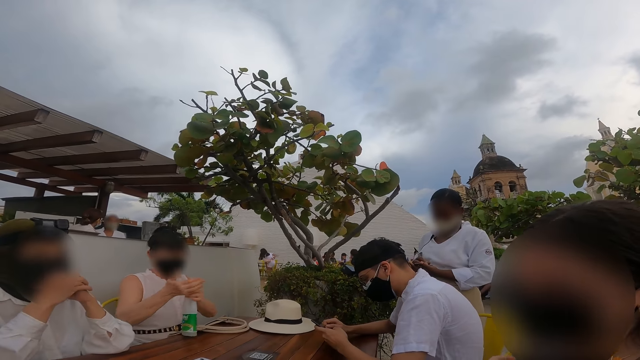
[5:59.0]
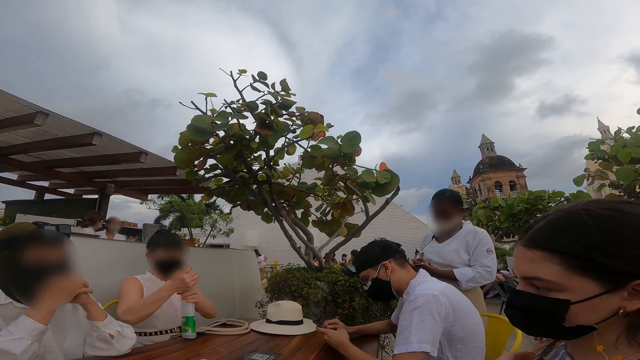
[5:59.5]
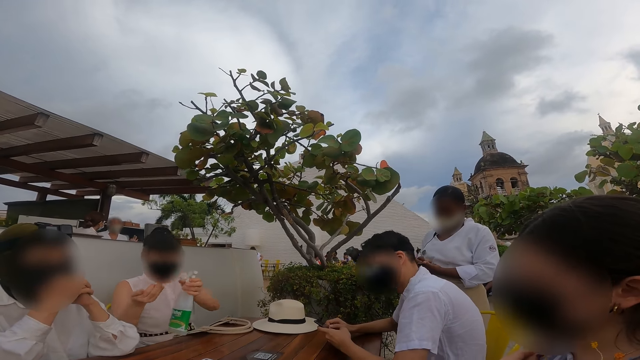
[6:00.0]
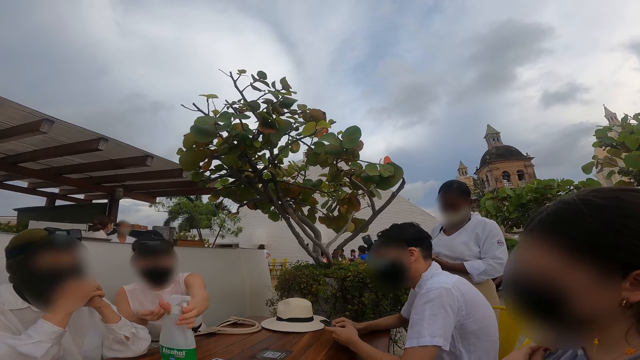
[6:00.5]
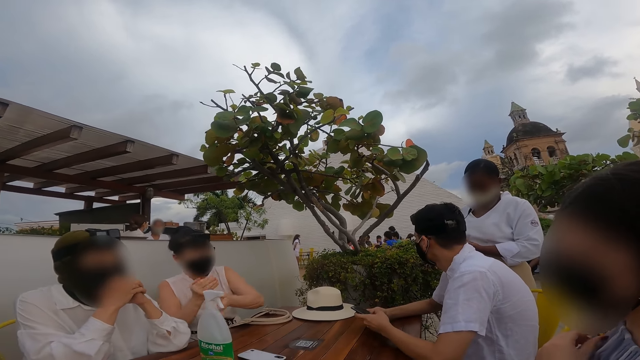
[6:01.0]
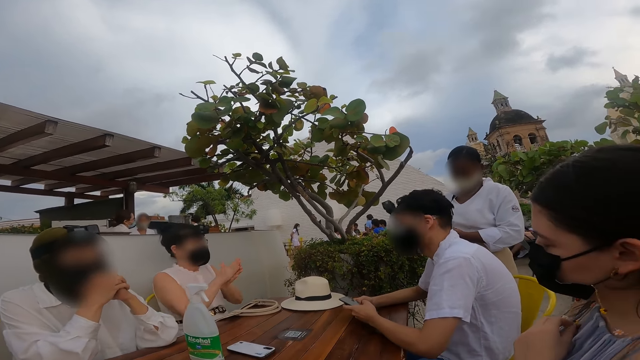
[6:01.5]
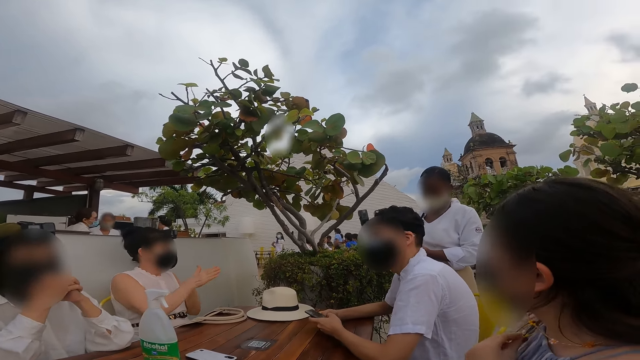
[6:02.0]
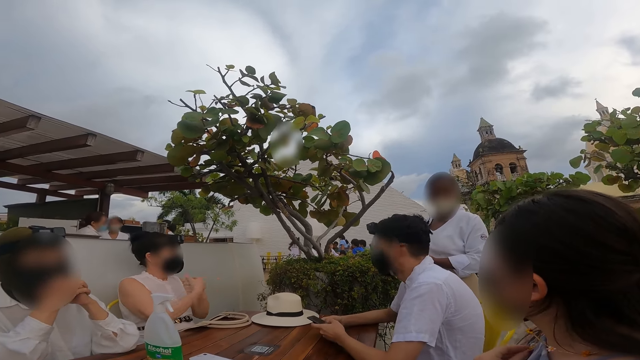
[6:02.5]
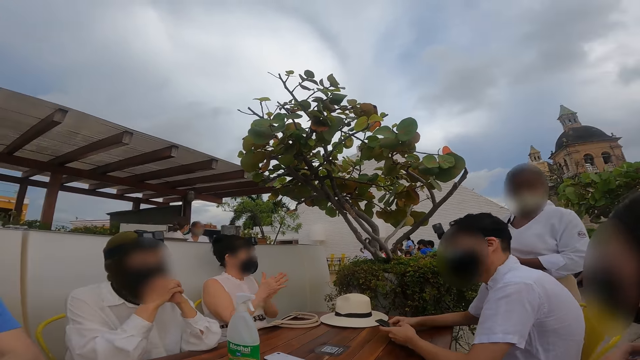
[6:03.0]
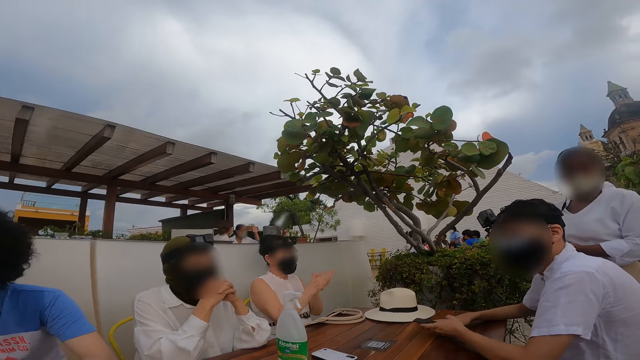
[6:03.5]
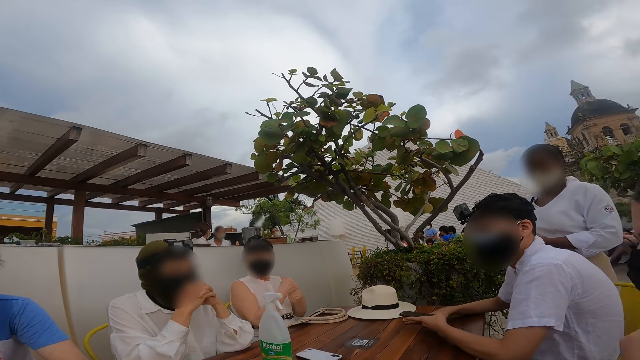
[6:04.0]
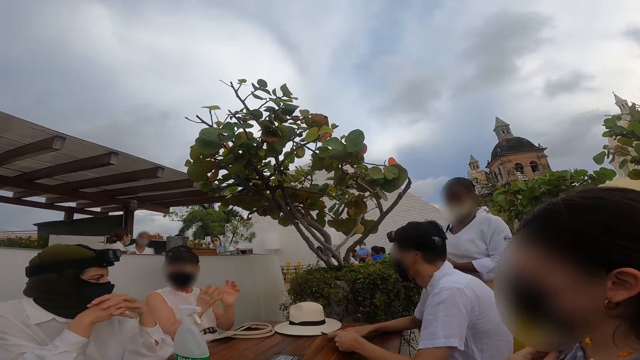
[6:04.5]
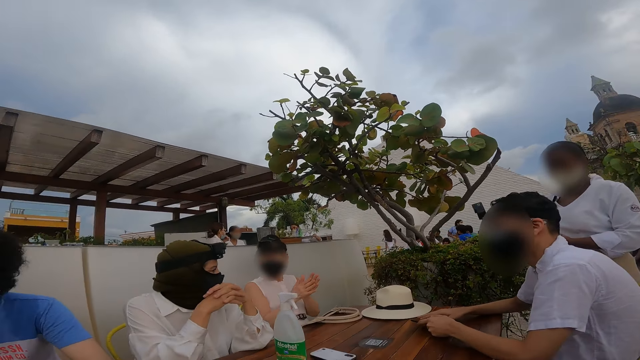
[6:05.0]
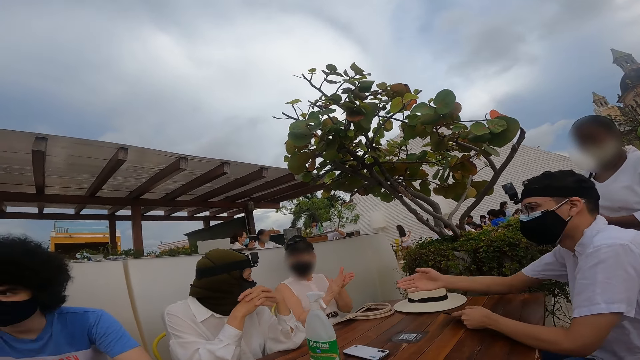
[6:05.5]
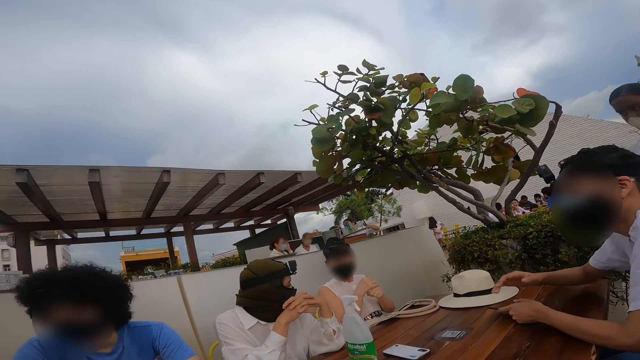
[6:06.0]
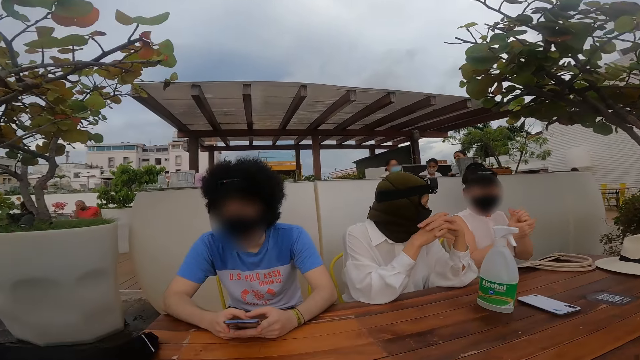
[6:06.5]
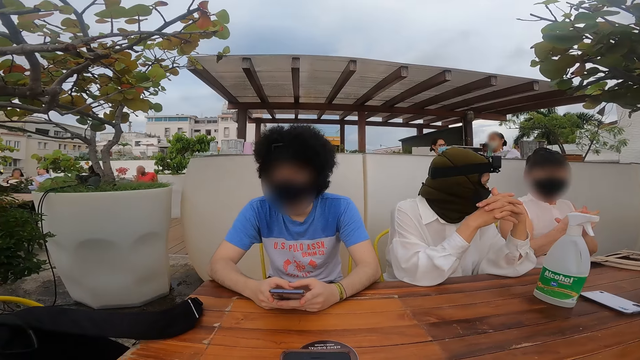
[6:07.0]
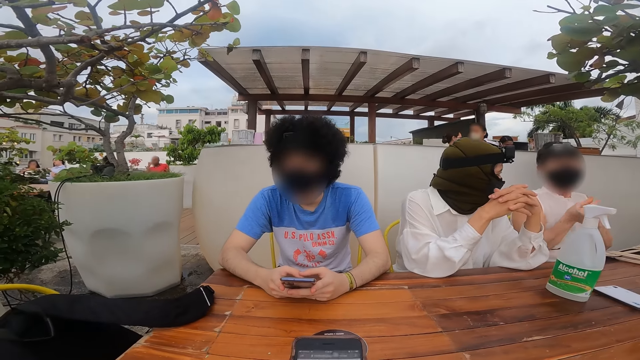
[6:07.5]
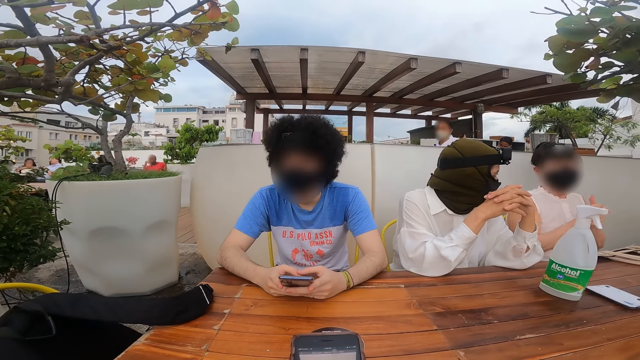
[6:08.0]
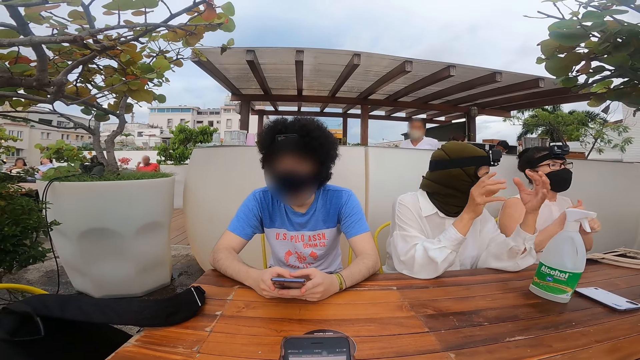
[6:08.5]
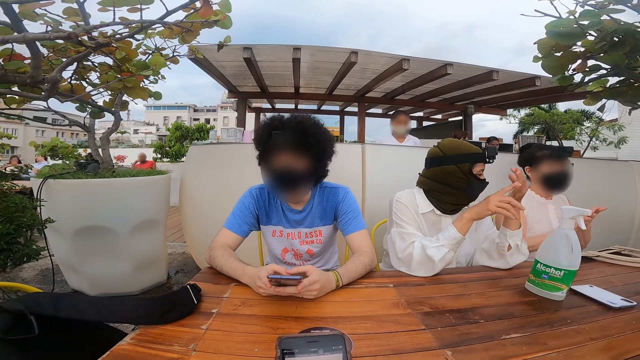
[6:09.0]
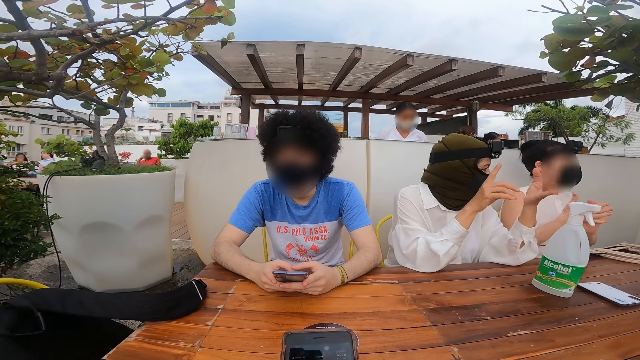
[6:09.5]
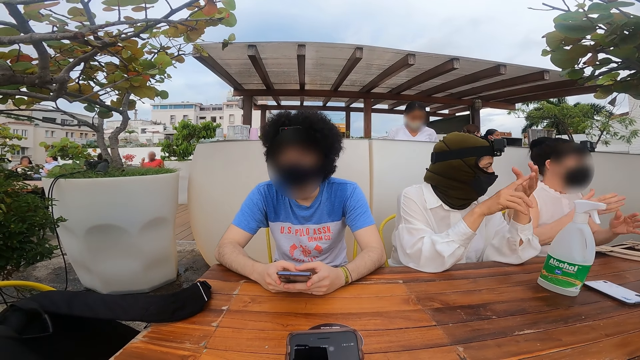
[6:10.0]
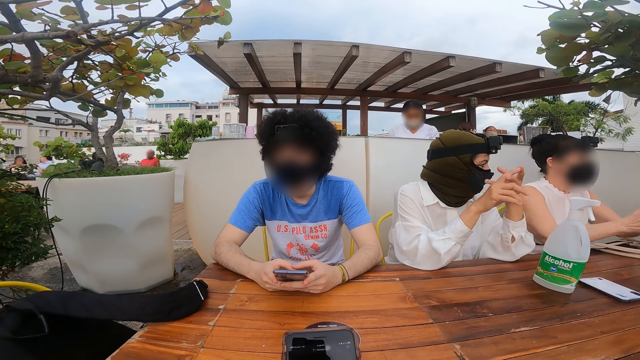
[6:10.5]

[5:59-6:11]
The camera wearer operates a phone.

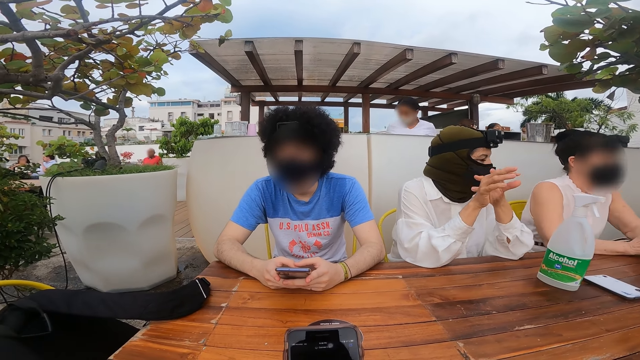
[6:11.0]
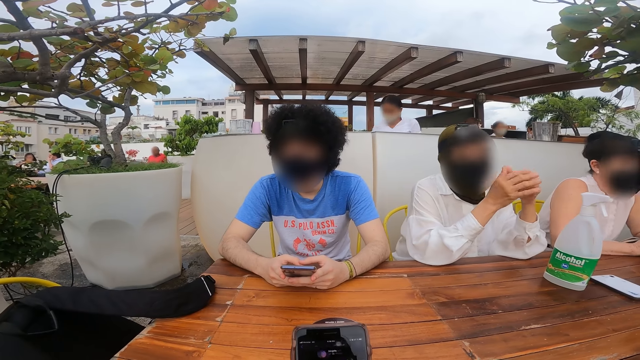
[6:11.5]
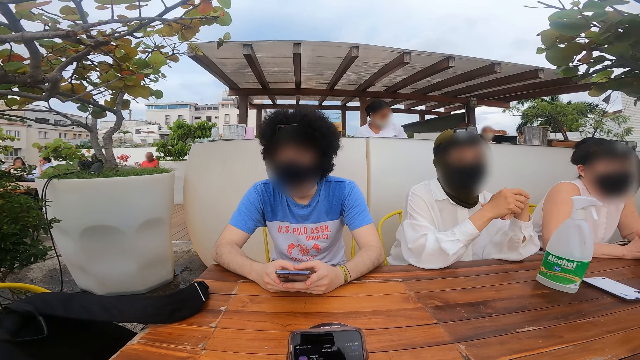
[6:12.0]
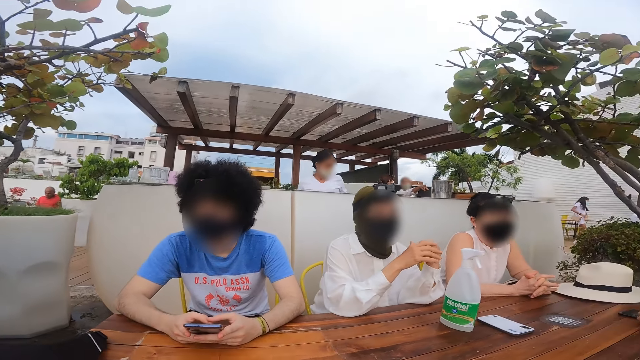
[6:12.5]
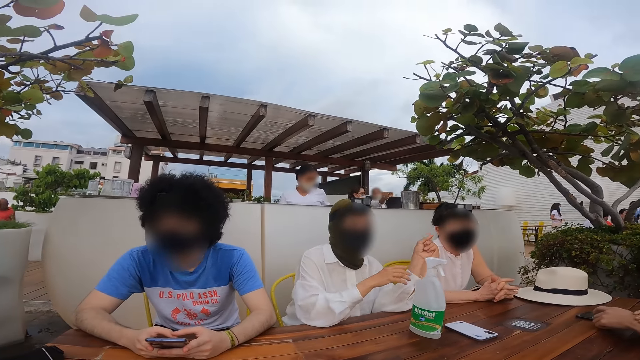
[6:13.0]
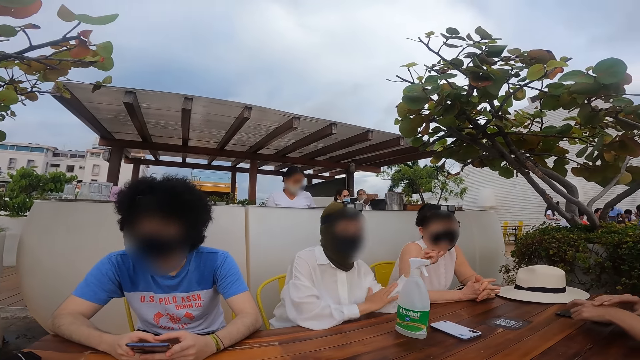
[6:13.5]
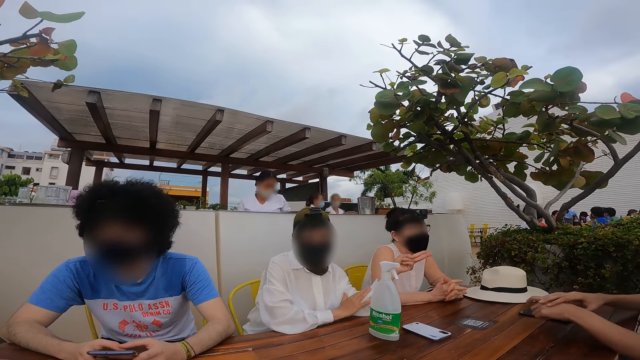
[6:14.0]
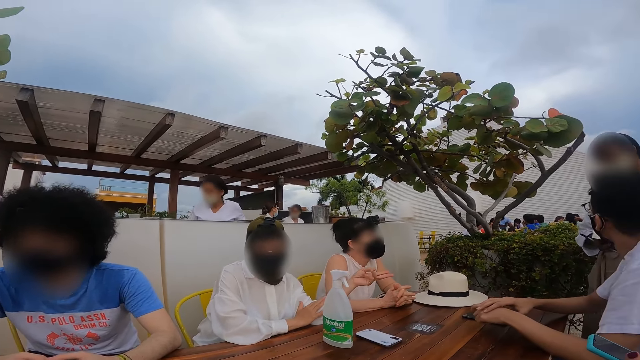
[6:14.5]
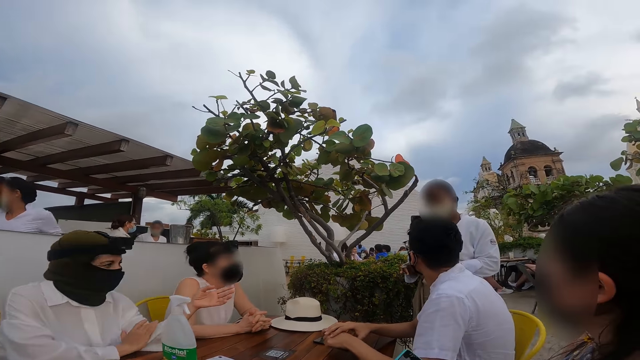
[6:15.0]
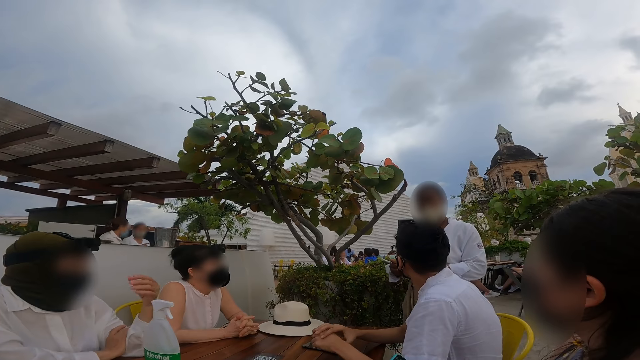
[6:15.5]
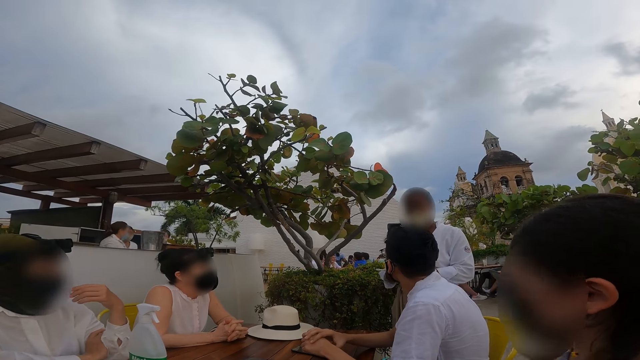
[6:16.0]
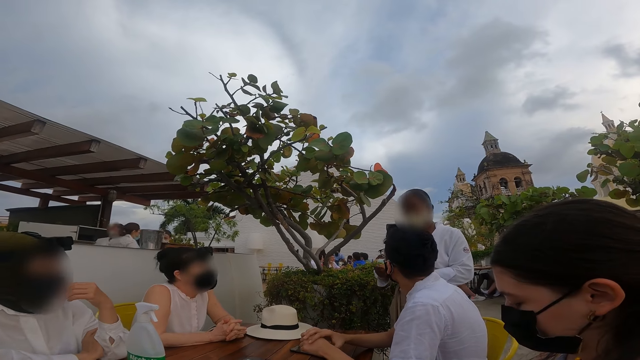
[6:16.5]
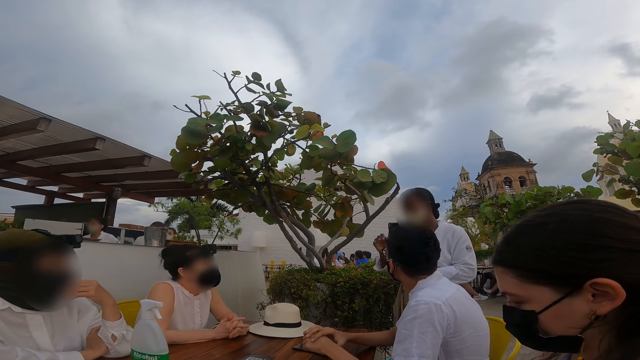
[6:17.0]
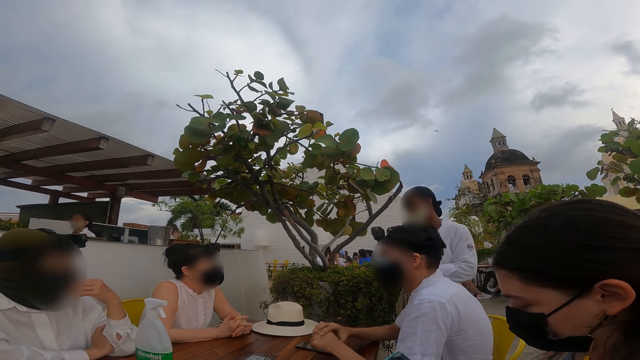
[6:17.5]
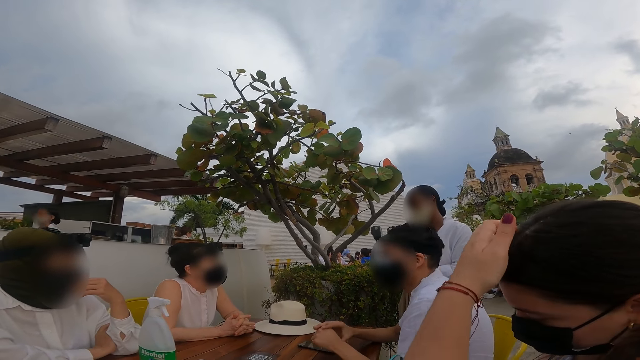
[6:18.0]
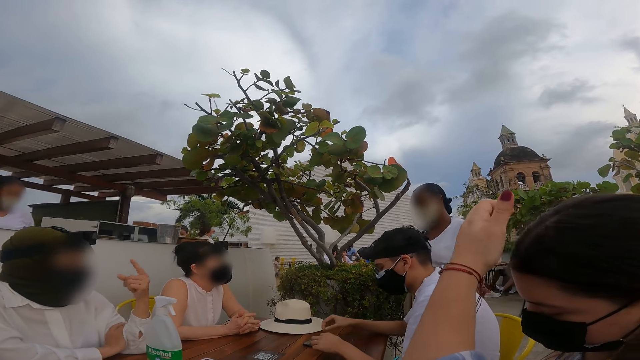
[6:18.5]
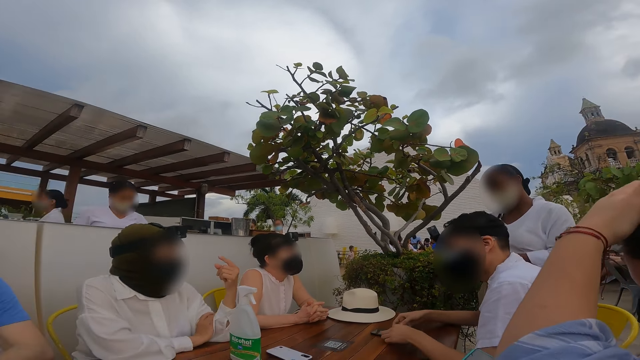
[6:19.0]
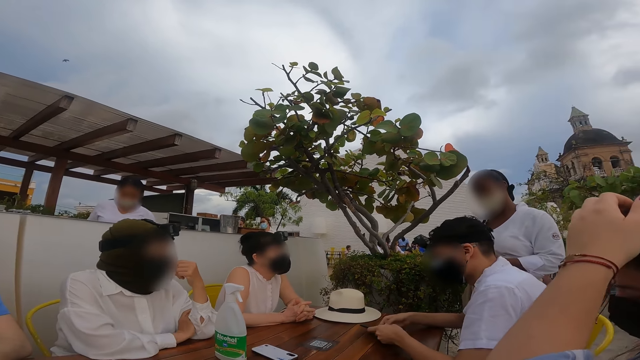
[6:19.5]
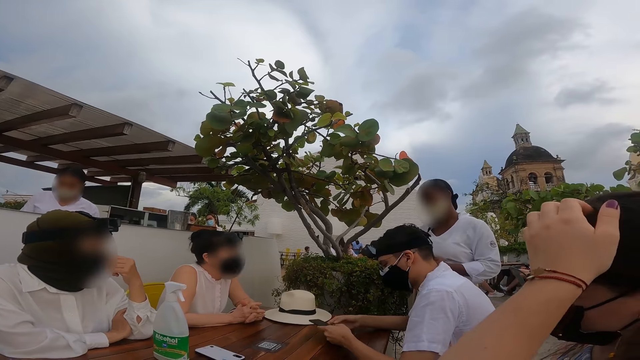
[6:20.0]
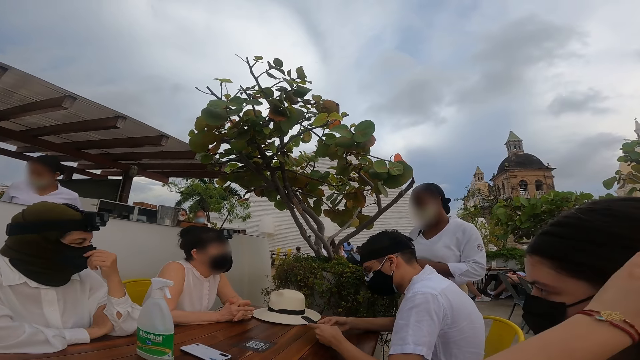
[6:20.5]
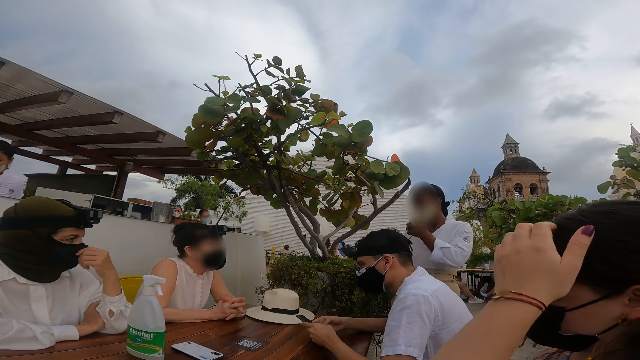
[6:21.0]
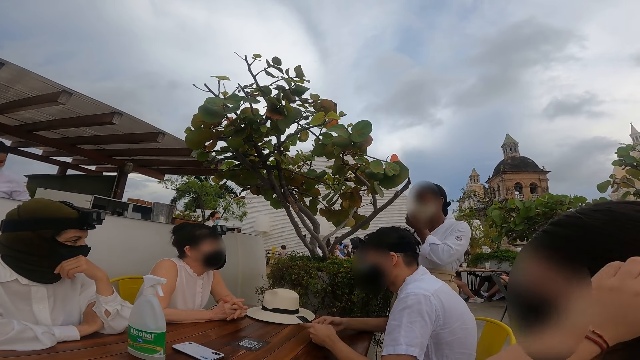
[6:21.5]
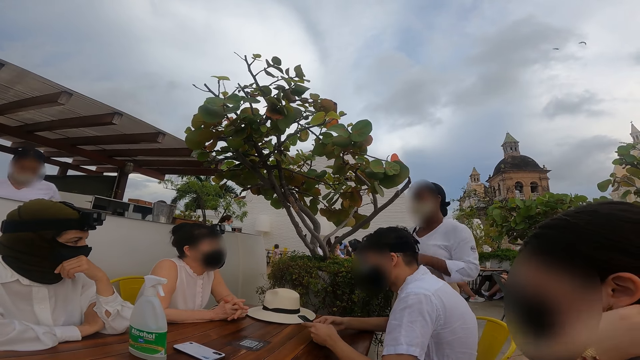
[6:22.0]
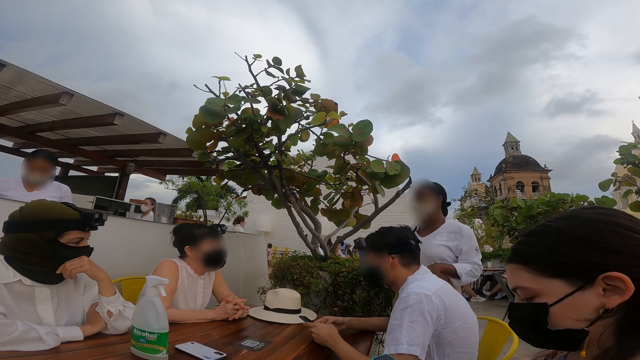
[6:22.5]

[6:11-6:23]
The camera wearer looks around.
